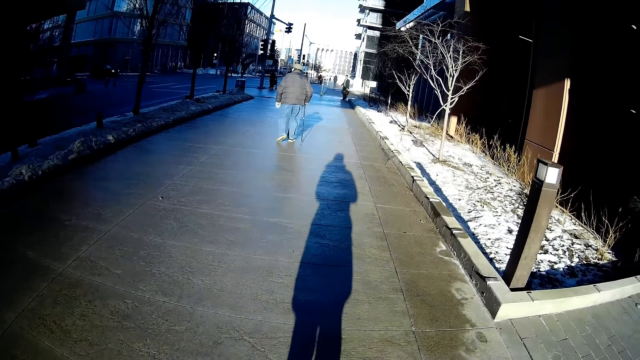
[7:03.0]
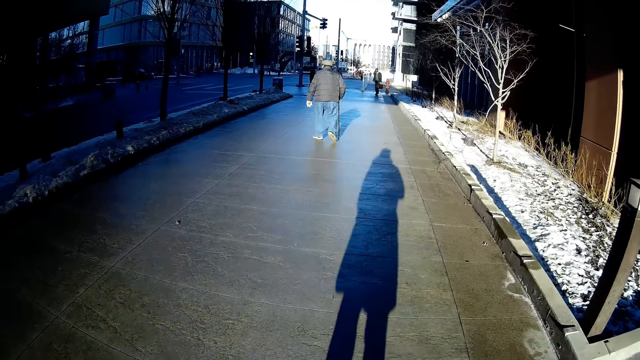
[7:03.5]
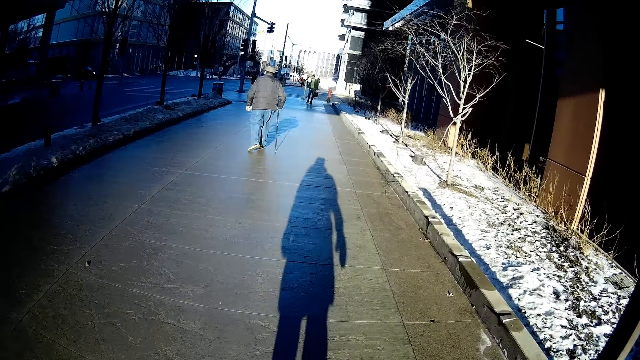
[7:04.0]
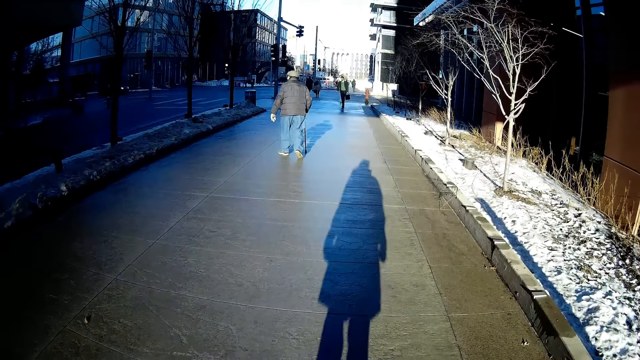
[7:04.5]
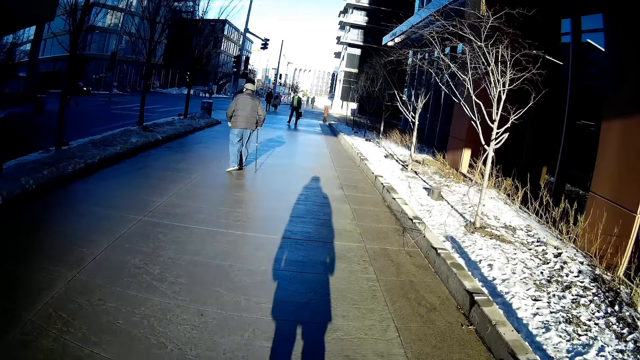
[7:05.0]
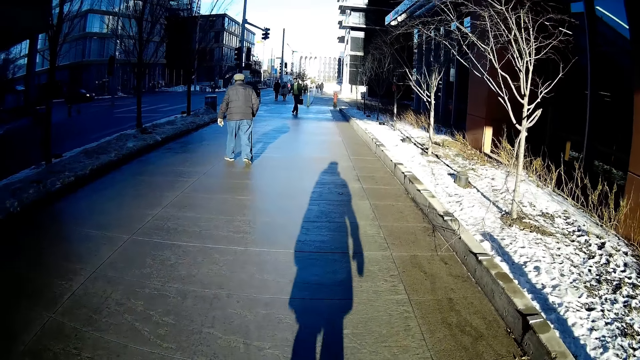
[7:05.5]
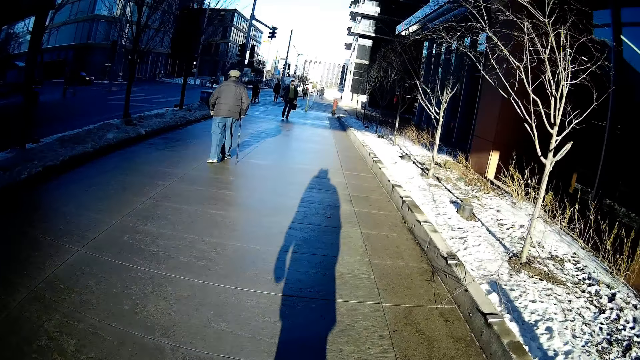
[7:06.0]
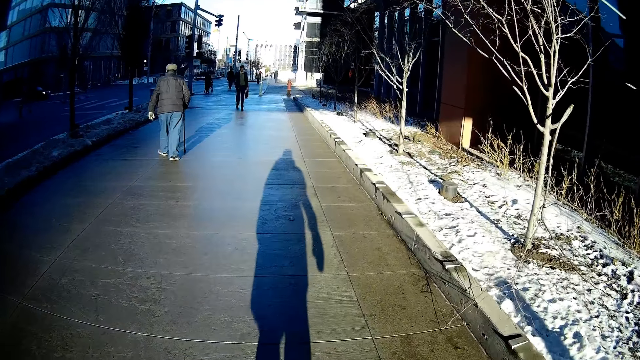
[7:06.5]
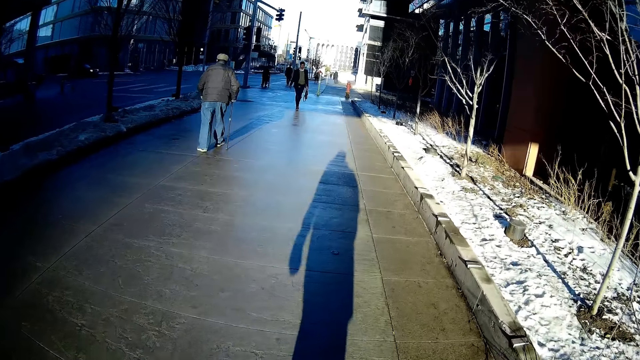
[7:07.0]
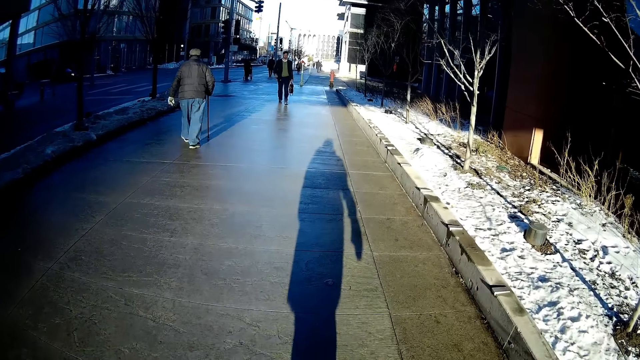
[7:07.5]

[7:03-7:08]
The camera wearer walks along the road.

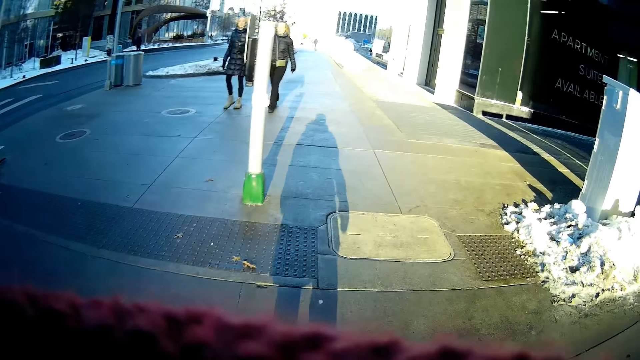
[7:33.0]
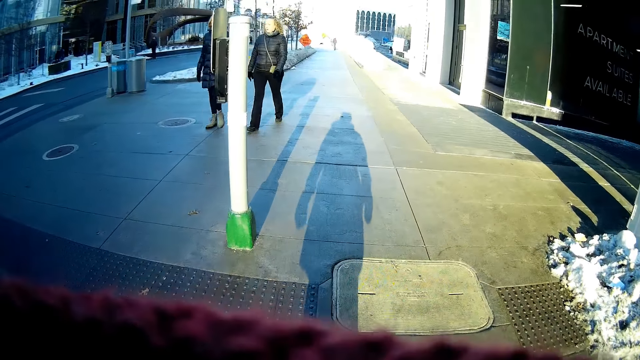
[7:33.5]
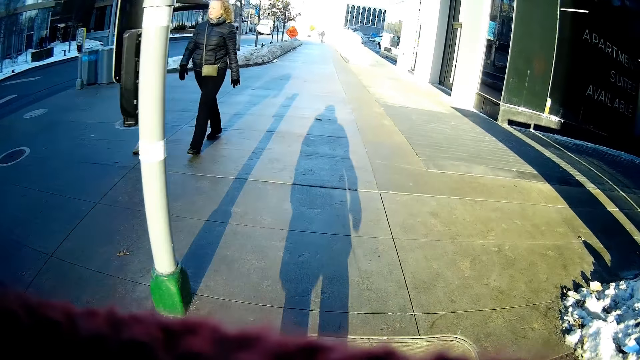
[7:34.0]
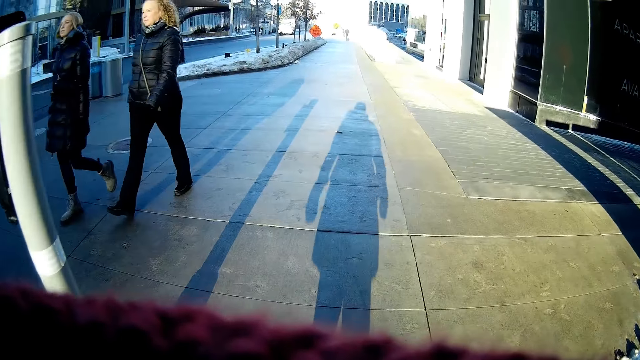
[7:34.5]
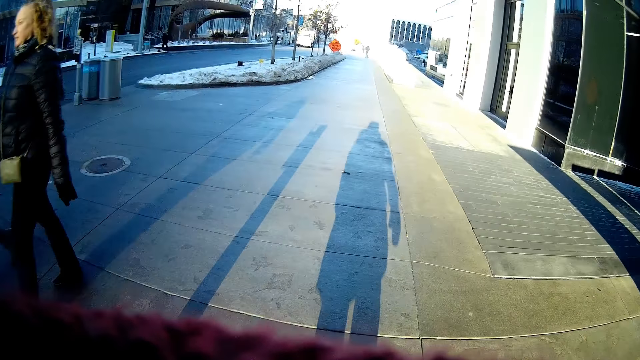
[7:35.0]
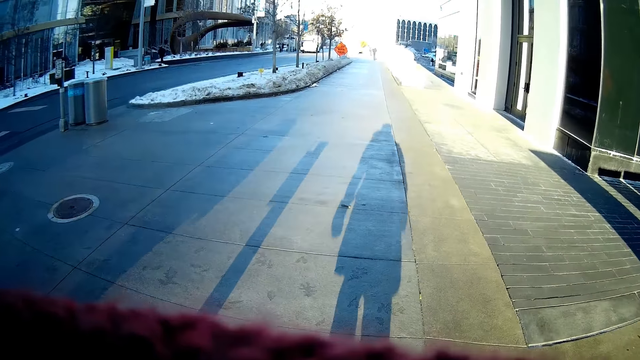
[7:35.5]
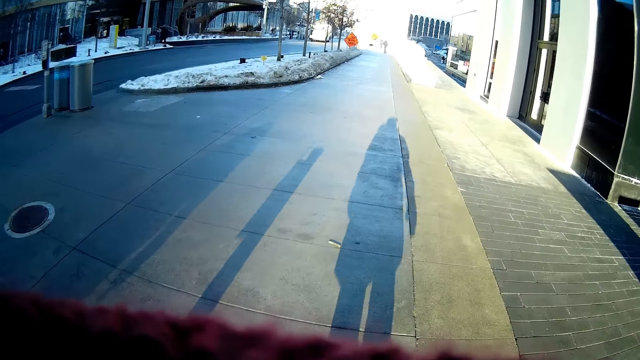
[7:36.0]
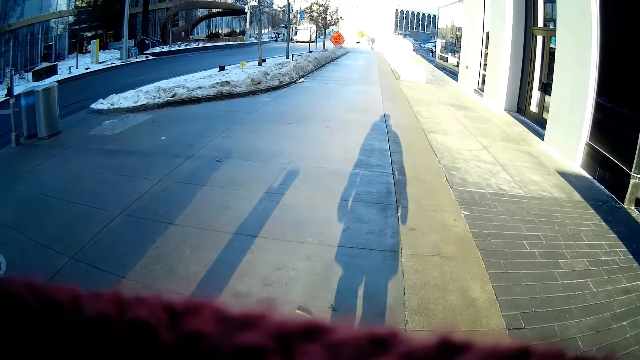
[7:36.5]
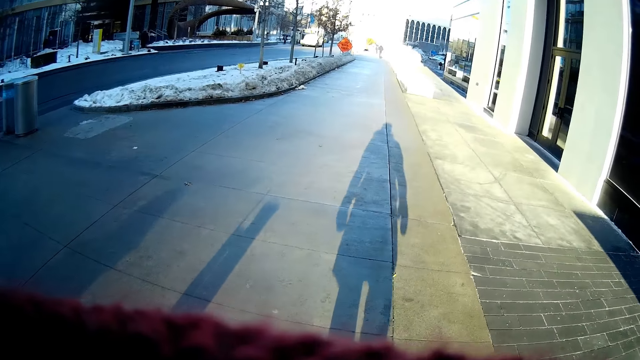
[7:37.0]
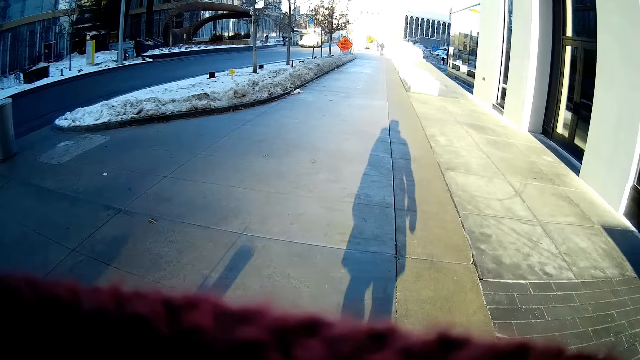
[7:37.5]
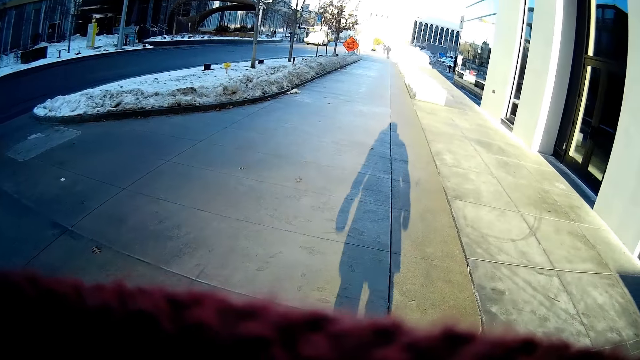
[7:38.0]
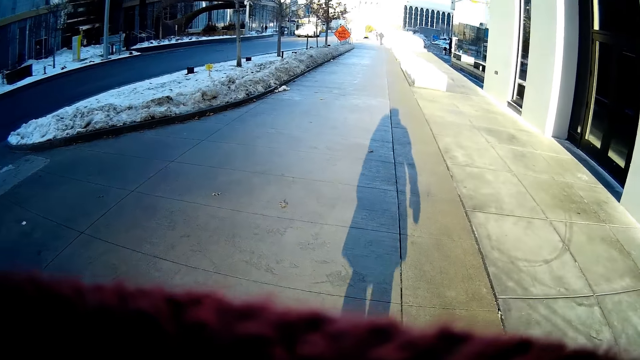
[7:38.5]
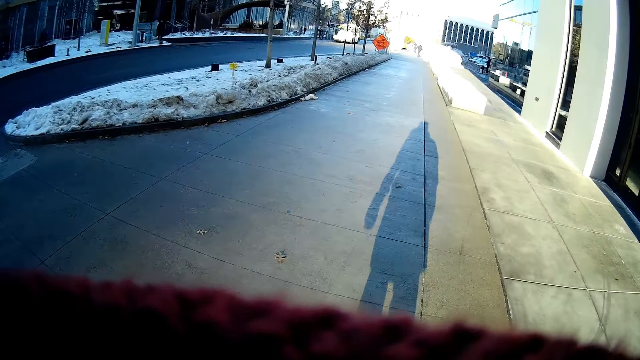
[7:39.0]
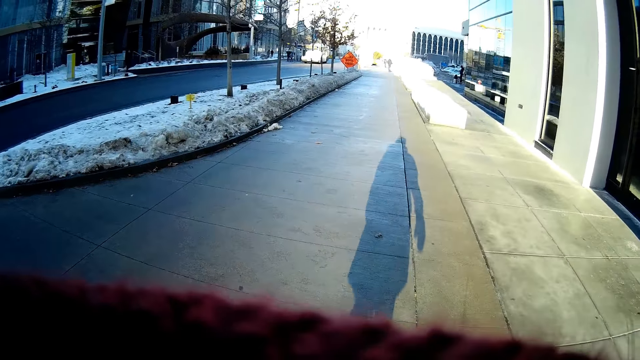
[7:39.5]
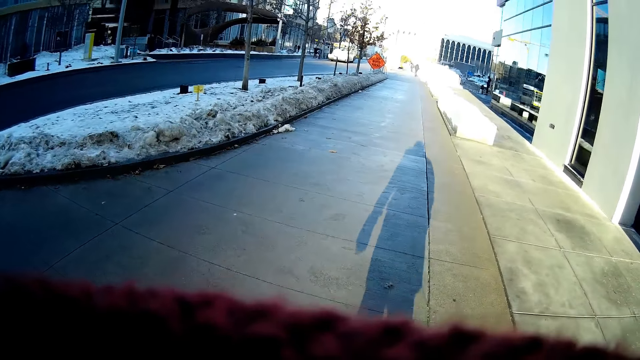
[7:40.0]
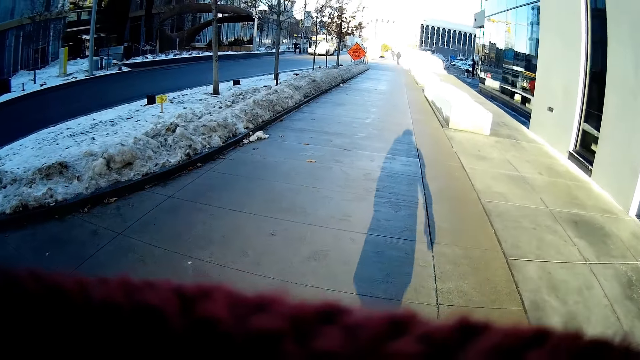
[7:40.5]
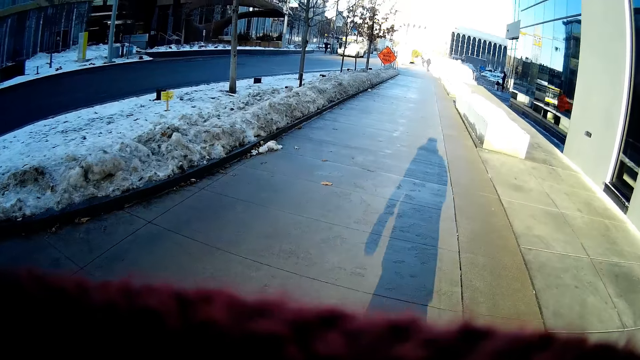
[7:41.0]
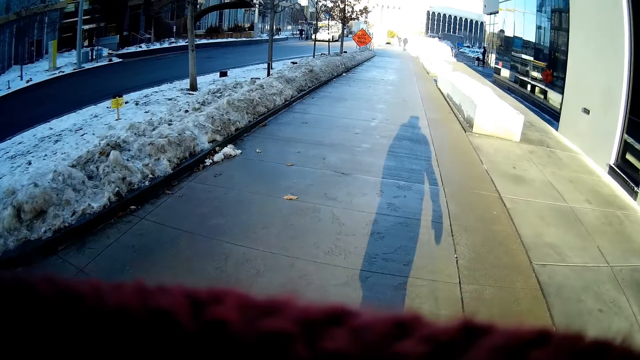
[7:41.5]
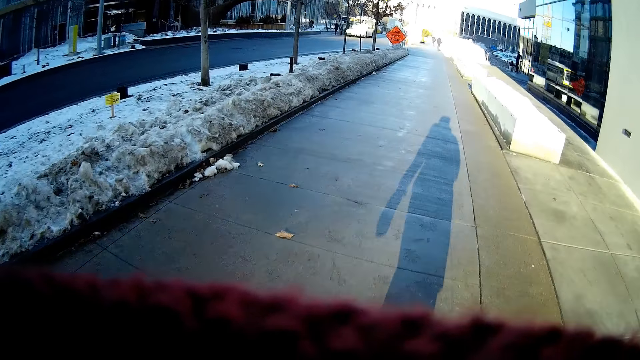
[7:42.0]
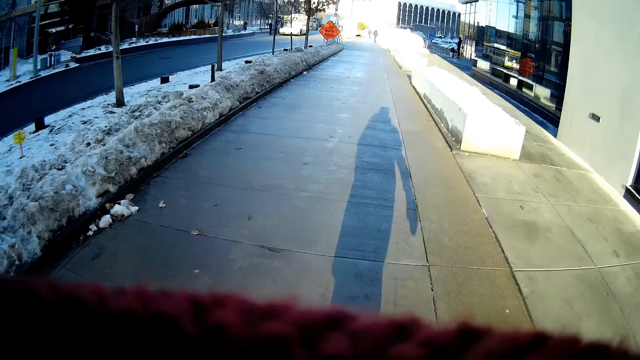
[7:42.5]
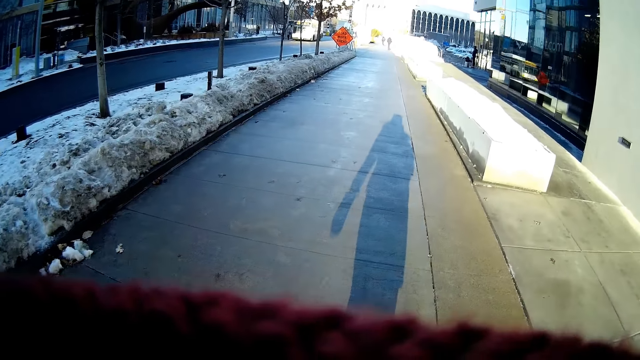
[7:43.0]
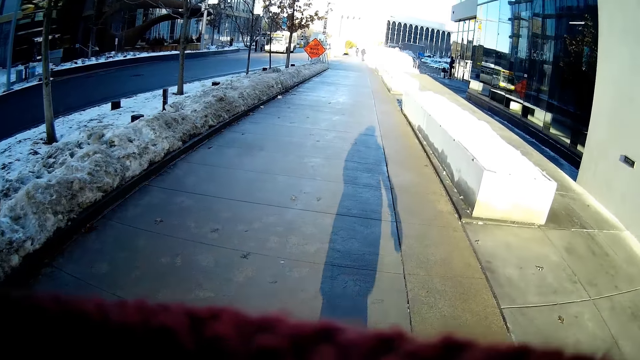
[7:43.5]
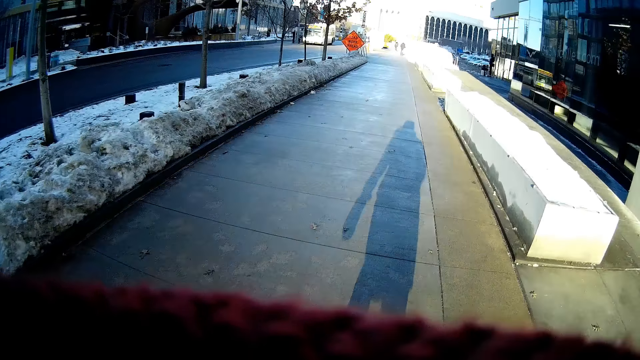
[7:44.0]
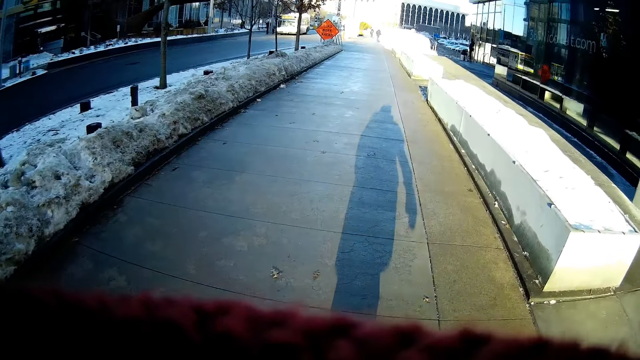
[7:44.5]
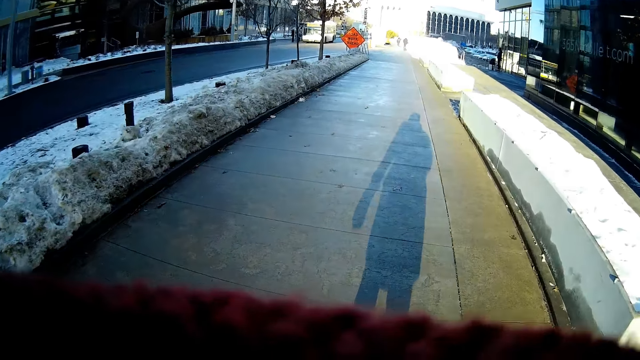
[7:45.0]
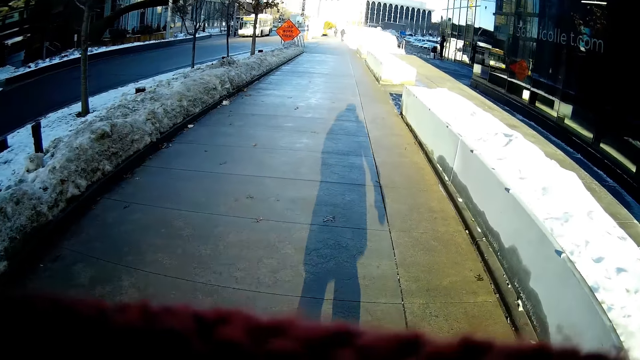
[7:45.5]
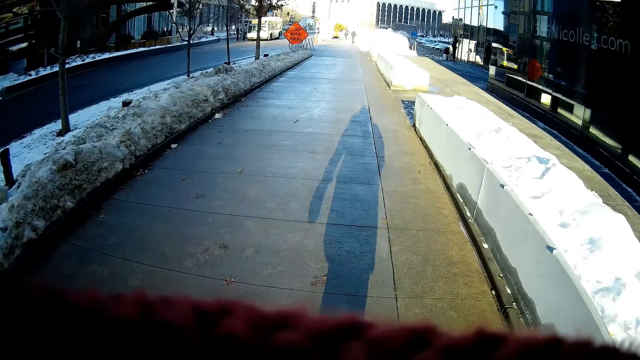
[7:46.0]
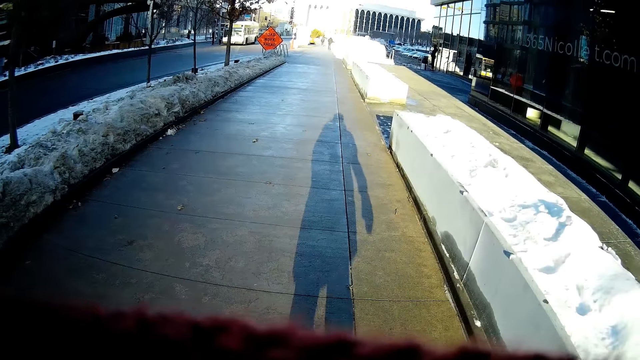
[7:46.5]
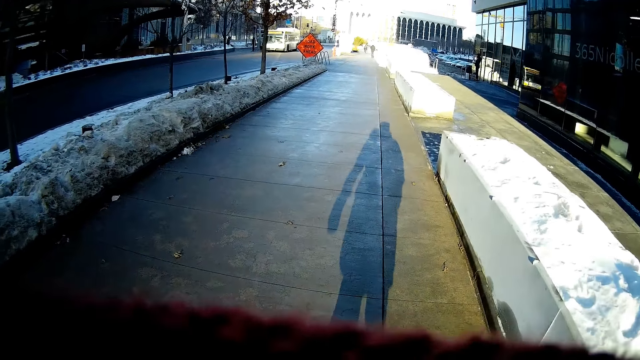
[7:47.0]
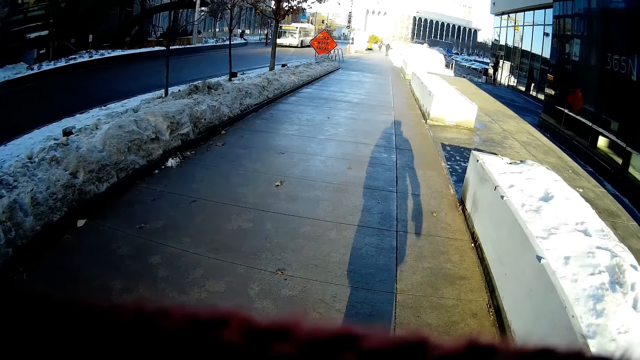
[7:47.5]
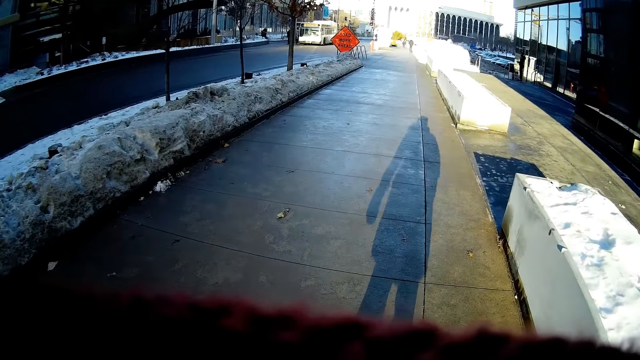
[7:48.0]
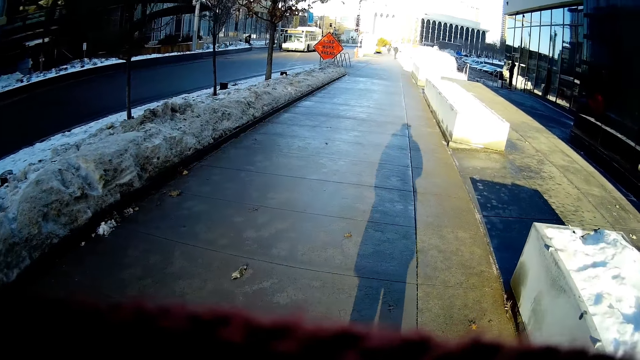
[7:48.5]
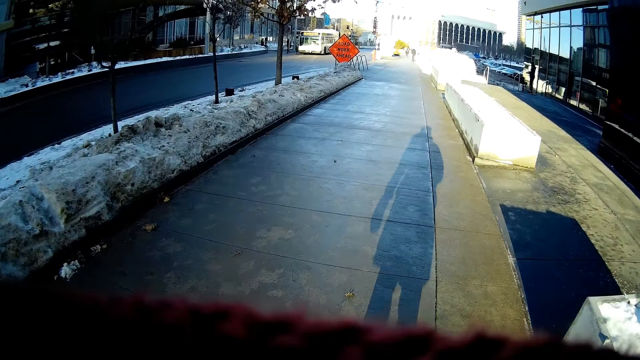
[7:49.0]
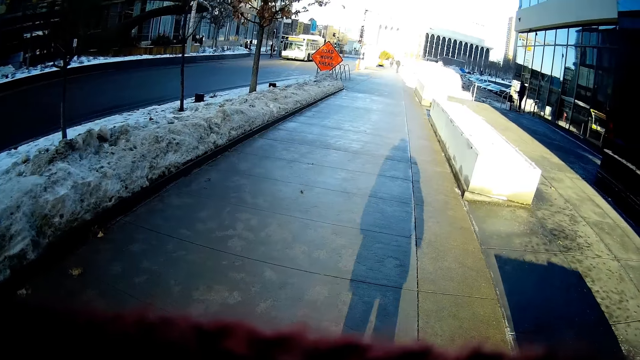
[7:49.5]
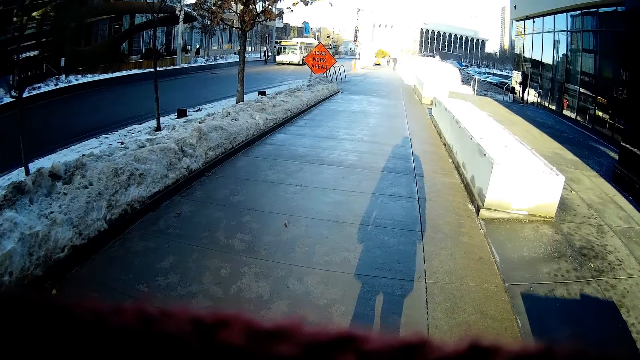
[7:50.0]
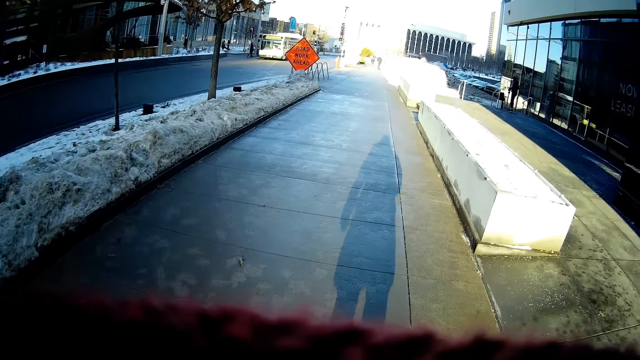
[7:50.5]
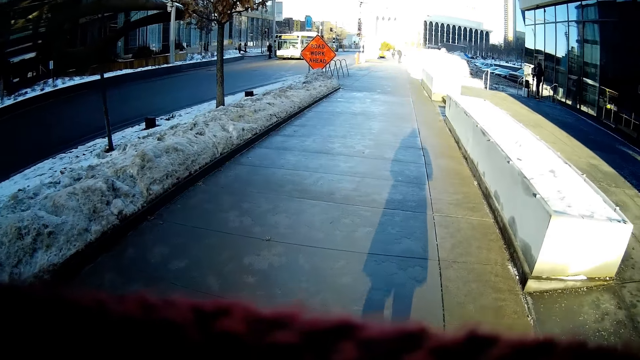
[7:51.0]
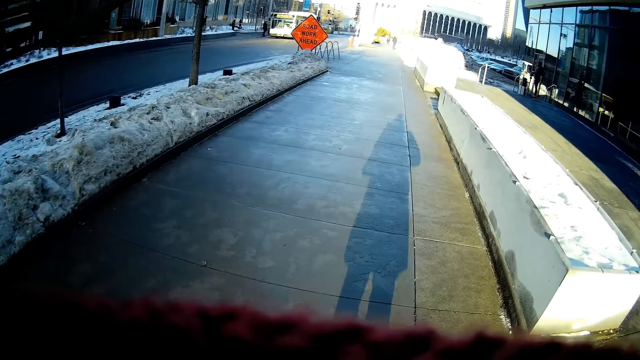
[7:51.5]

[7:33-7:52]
A woman and another woman walk past the camera wearer.
